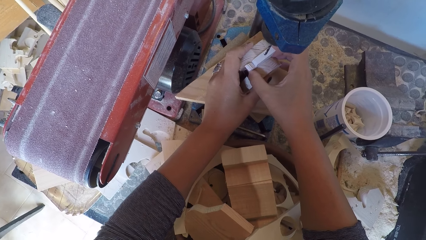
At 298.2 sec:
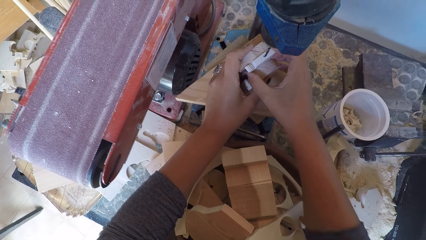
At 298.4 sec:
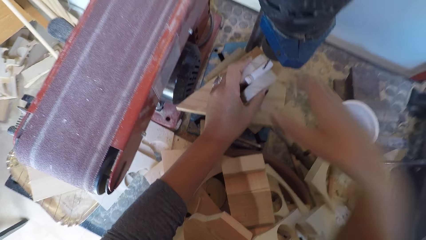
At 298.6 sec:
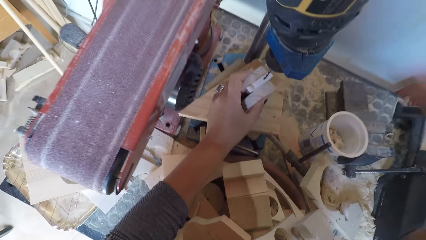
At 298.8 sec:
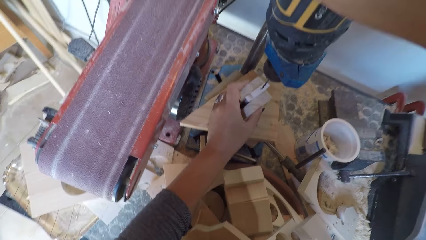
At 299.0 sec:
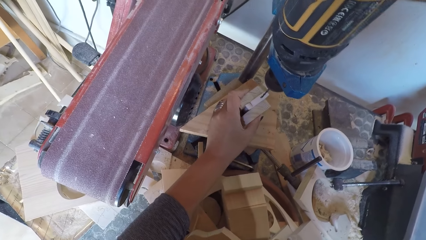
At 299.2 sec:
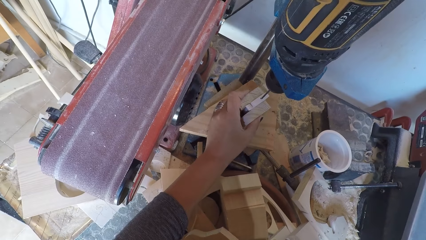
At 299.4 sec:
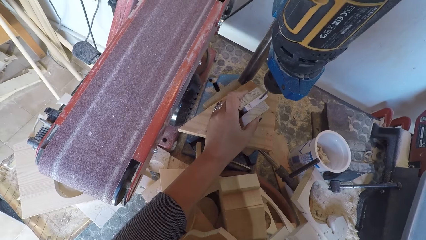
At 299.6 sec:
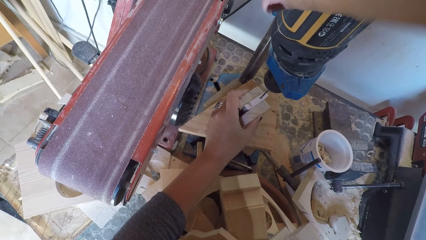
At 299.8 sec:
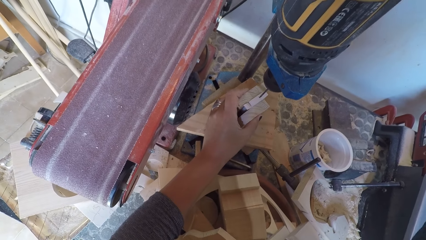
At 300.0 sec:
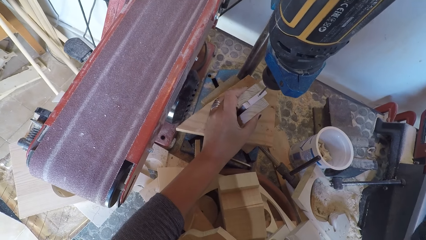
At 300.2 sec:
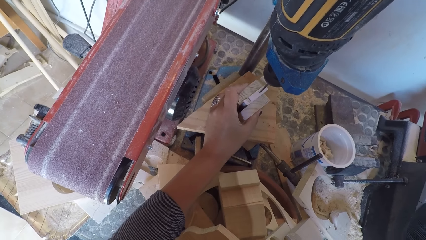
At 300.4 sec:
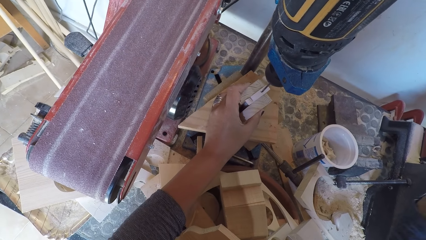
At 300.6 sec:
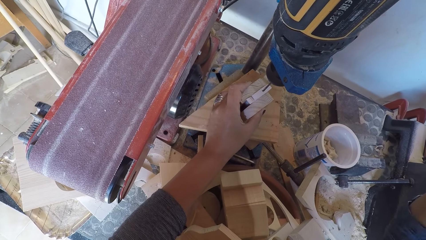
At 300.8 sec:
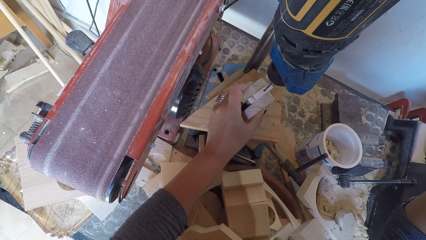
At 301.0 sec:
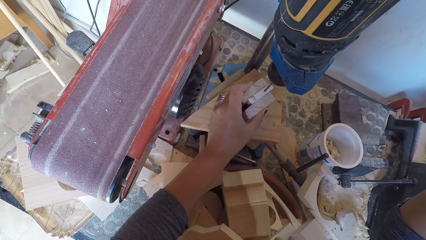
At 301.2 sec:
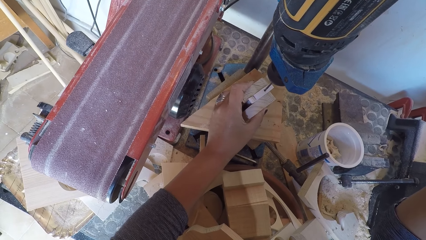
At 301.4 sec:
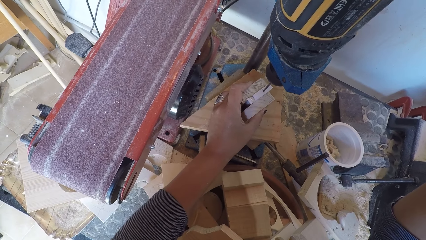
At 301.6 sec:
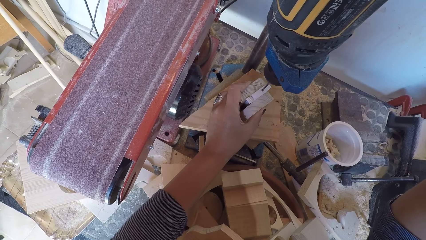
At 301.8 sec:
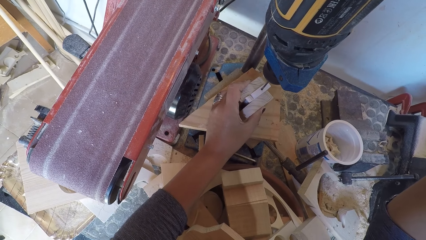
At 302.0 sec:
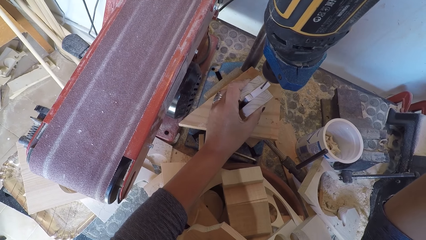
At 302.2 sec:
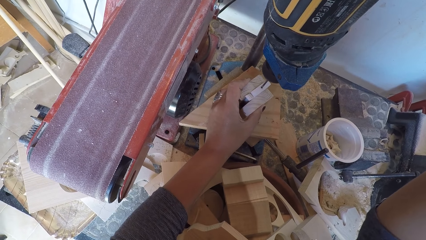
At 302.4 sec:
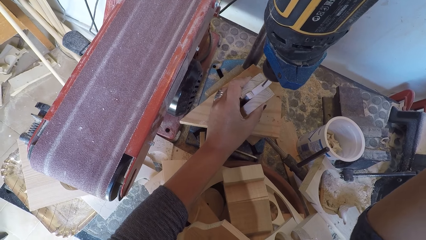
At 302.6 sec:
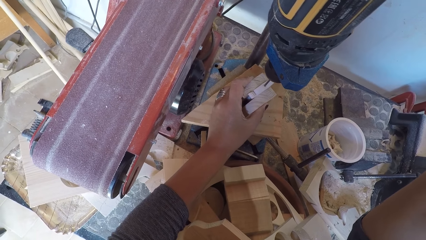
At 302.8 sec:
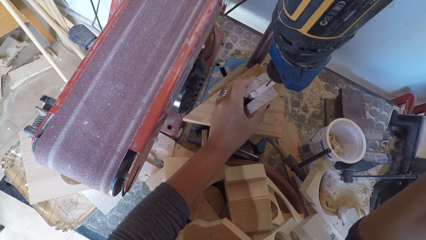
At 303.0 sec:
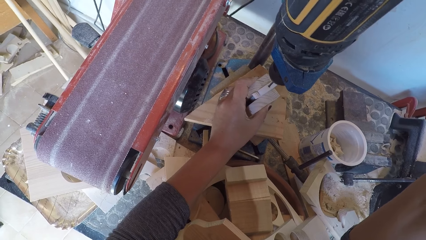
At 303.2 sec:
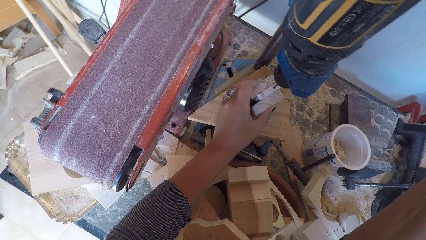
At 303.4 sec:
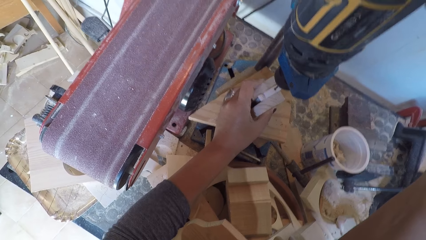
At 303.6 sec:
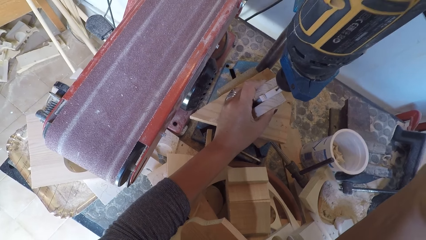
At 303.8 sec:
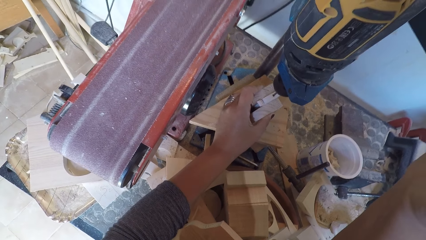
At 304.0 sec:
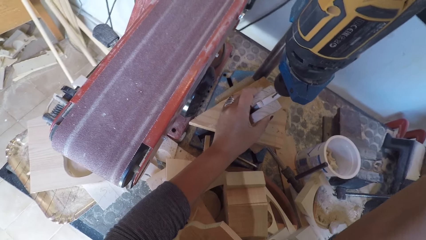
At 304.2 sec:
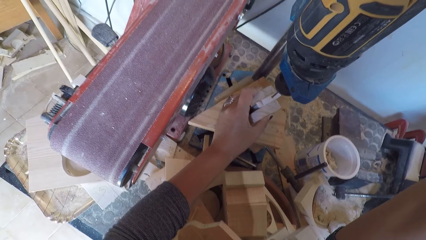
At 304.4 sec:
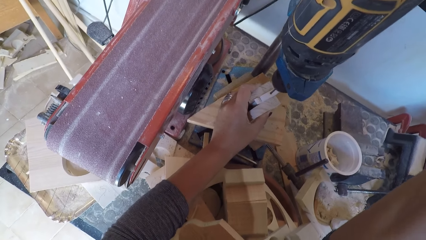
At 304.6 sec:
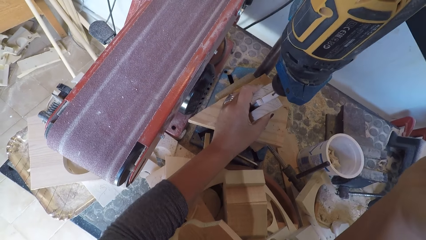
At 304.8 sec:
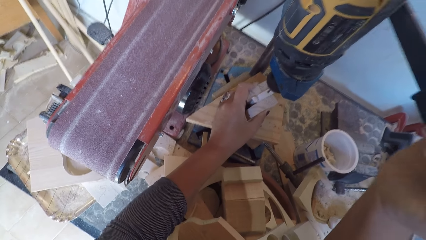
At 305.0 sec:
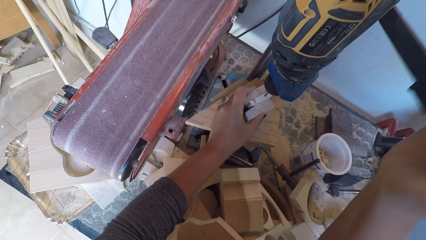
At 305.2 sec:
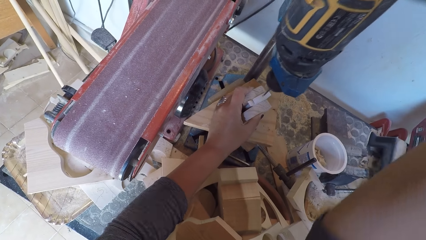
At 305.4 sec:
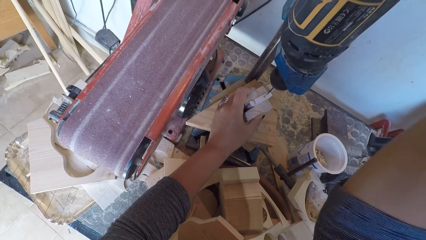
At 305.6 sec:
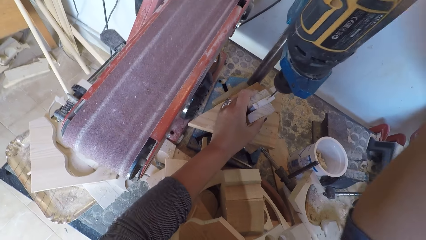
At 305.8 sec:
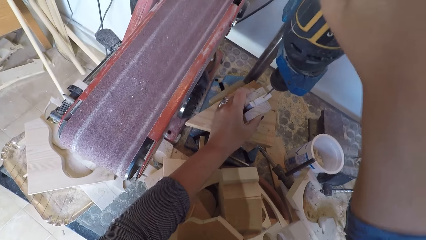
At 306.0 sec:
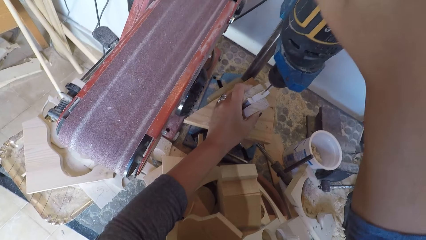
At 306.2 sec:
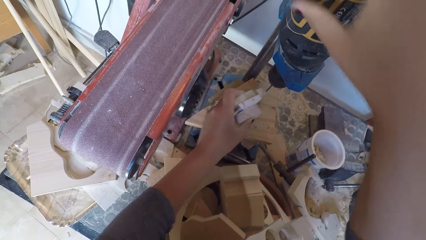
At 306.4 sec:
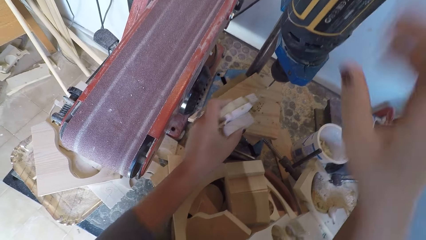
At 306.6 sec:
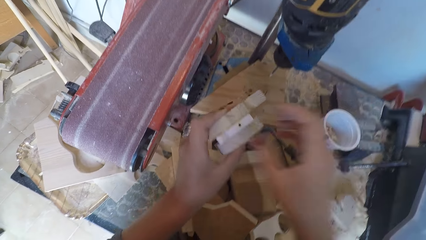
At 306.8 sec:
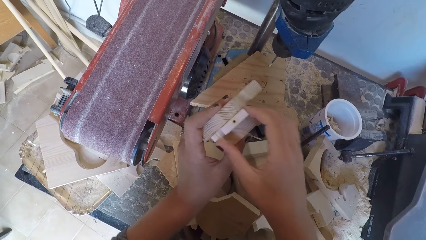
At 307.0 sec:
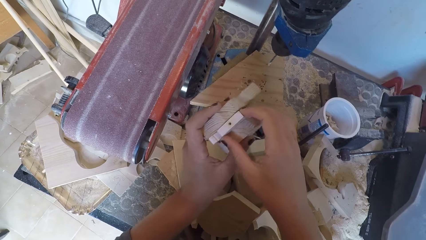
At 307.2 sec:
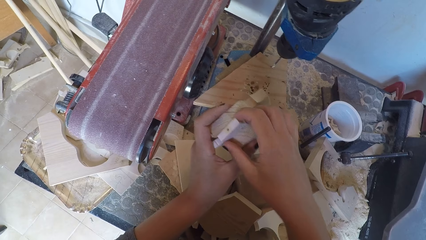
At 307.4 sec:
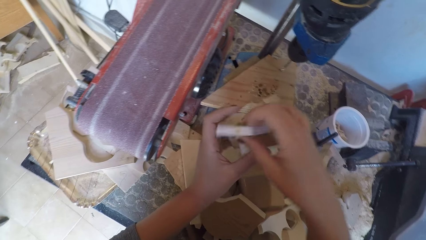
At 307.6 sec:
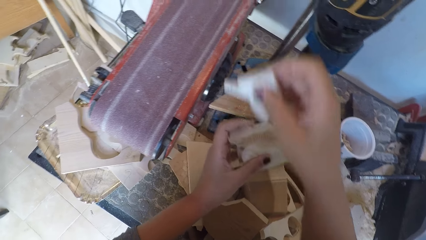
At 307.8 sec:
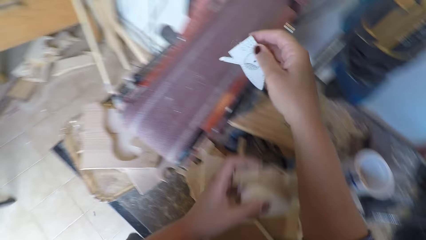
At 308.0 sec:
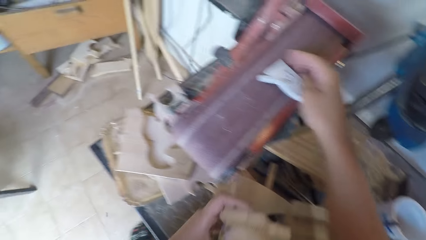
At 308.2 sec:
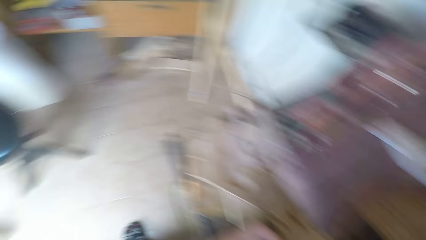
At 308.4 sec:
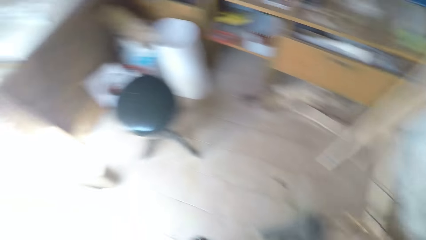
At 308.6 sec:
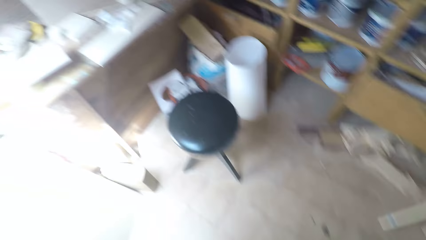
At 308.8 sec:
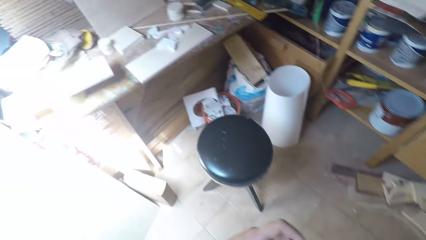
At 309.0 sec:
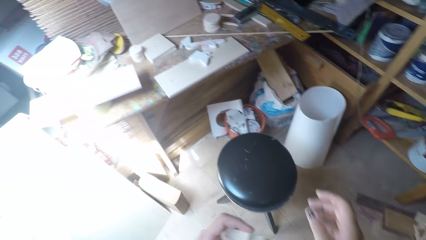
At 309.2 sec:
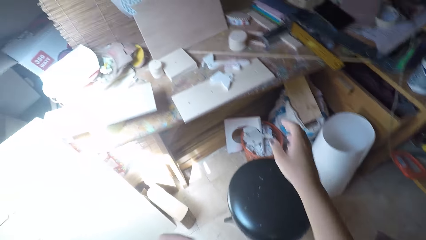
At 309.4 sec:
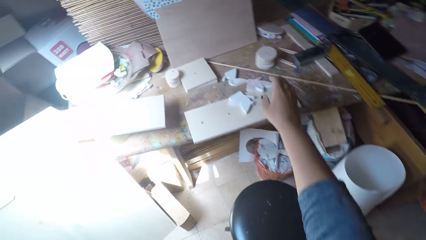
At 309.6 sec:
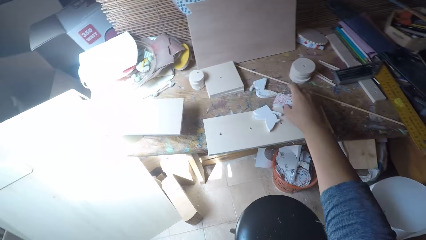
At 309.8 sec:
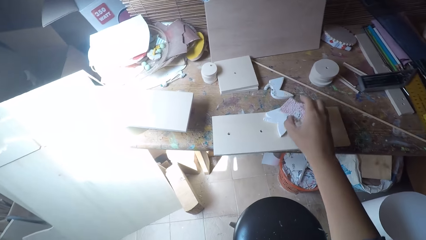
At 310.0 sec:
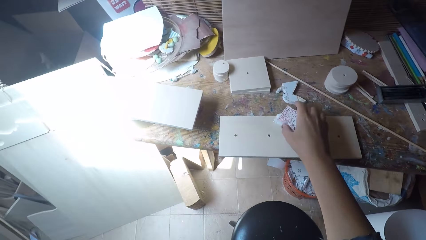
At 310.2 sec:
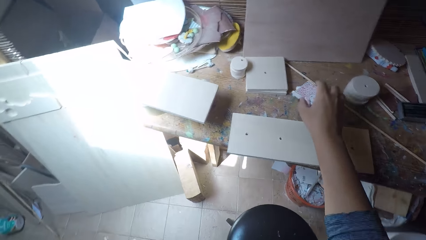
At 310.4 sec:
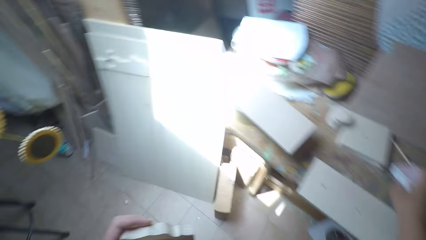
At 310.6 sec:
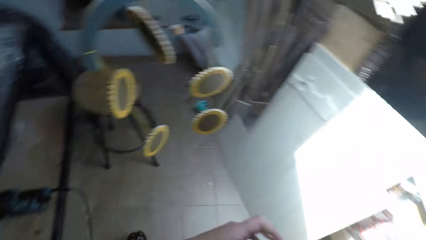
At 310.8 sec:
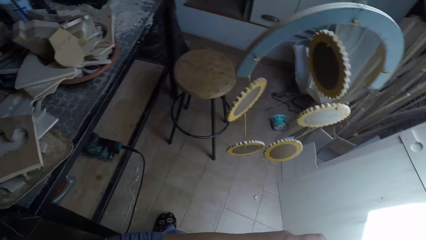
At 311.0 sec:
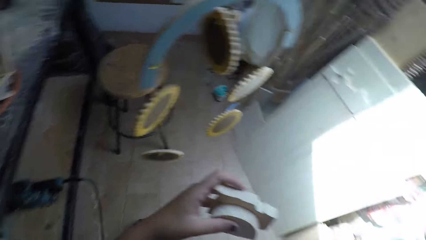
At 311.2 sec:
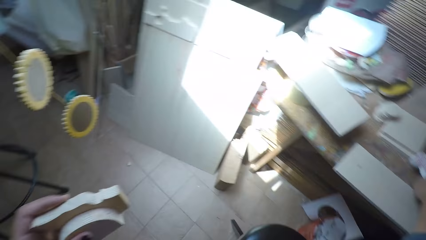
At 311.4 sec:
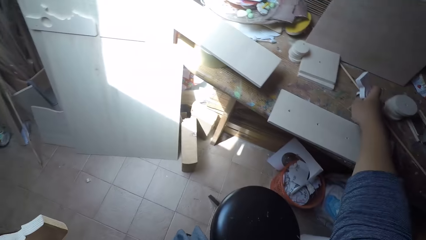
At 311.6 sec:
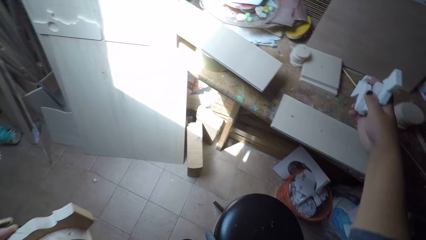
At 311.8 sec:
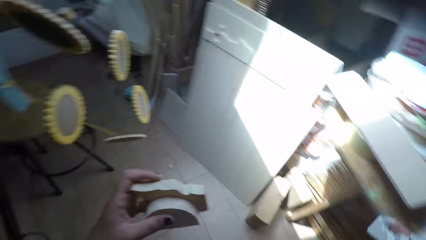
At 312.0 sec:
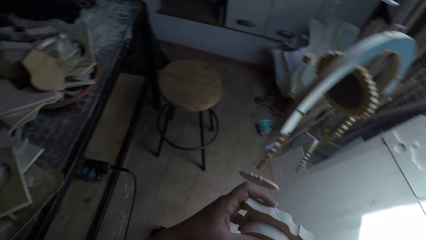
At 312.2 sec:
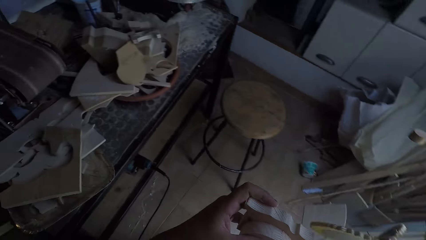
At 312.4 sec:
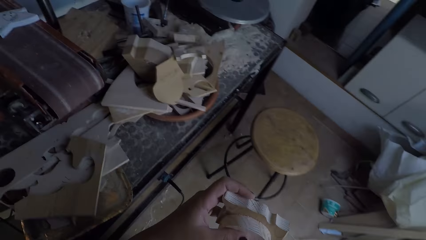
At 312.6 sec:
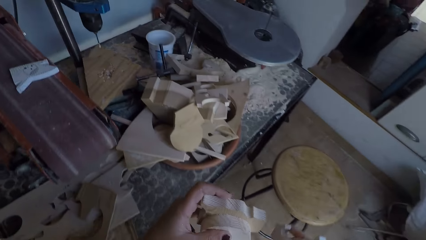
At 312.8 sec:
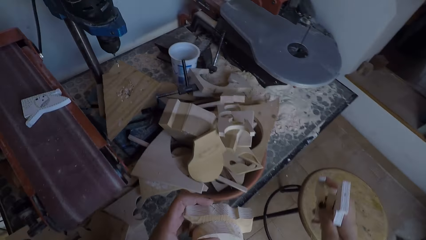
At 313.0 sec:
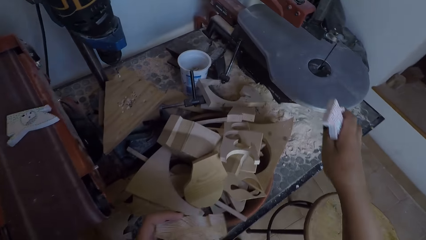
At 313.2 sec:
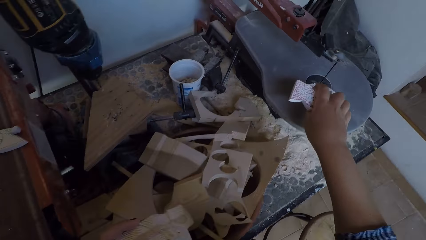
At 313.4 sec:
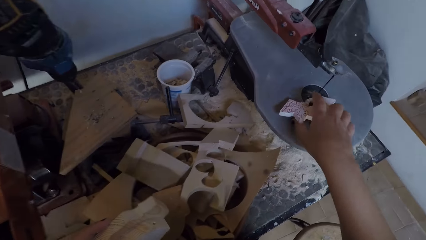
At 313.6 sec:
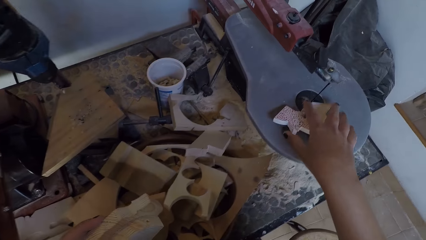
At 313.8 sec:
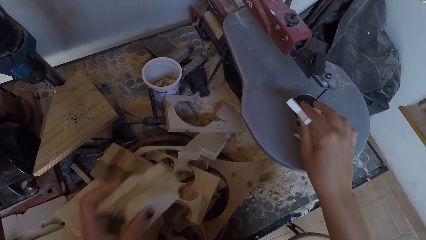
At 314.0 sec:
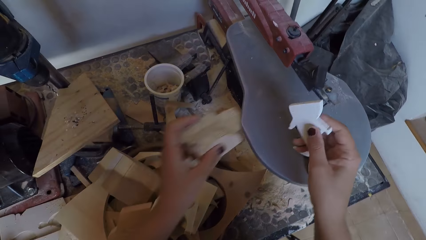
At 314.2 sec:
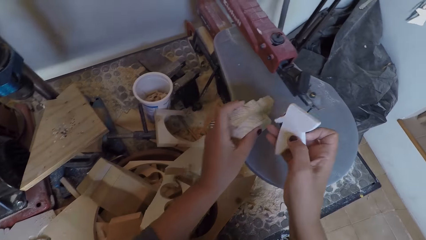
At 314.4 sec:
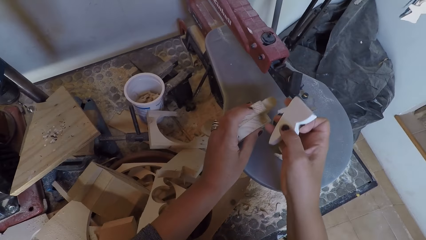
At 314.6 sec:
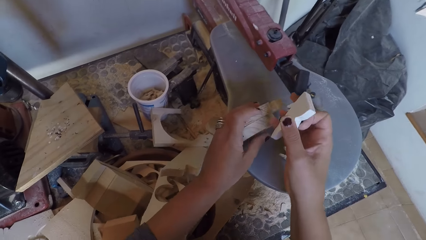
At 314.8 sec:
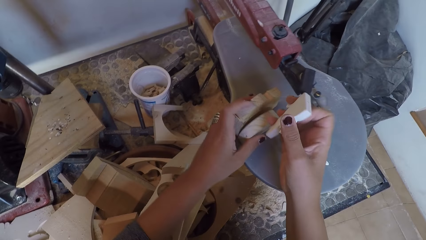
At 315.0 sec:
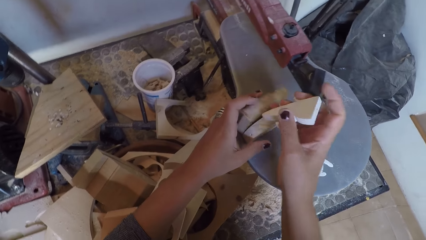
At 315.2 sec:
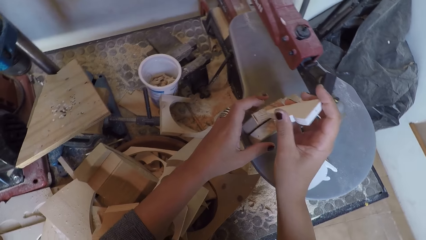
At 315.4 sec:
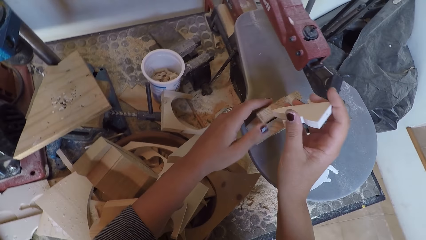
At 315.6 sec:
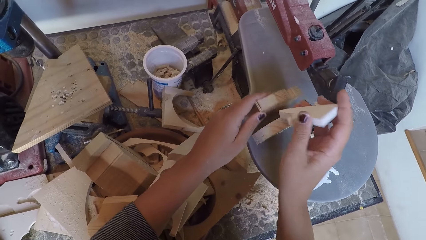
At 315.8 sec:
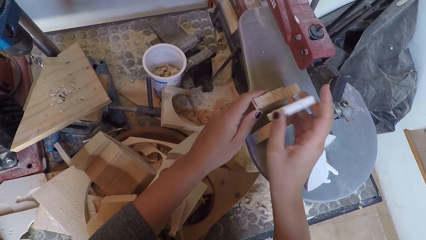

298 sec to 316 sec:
The camera wearer holds the drill and switches on the drill machine. They drill the wood ornament. They control the drill to the piece of wood. They switch off the drill machine. They hold the drill. They hold the pieces of wood in the arrangement. They remove a piece of wood from the arrangement. They drop the wood ornament on a wood cutter. They turn around and move around. They pick up the wood ornaments from the work bench. They turn around and move around. They put the pieces of wood on a holder.
